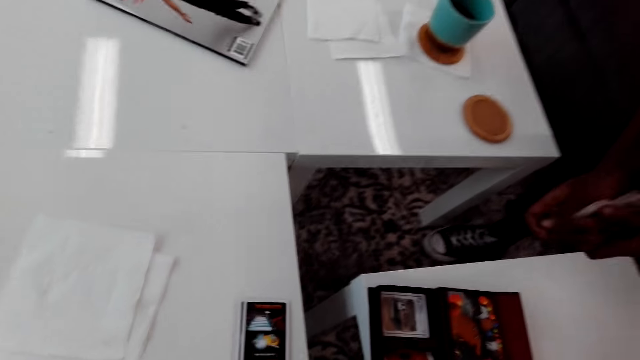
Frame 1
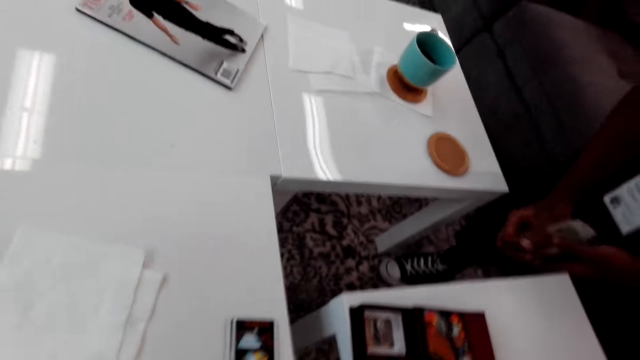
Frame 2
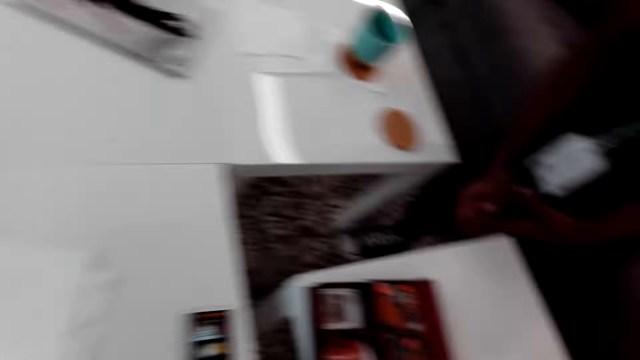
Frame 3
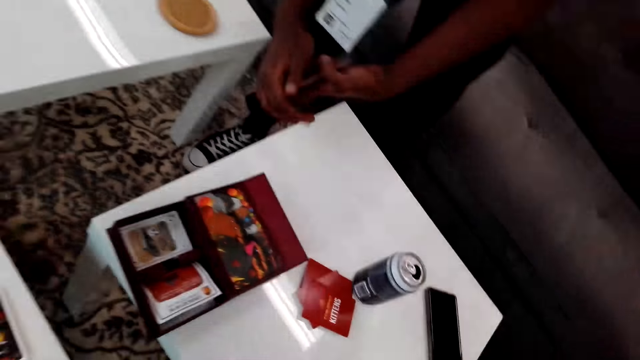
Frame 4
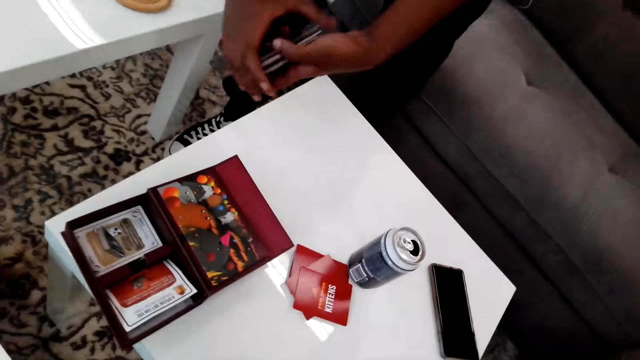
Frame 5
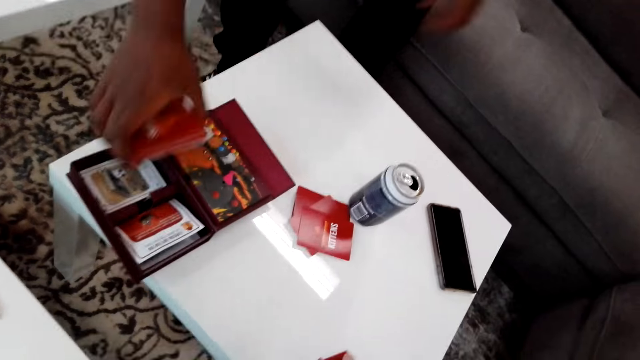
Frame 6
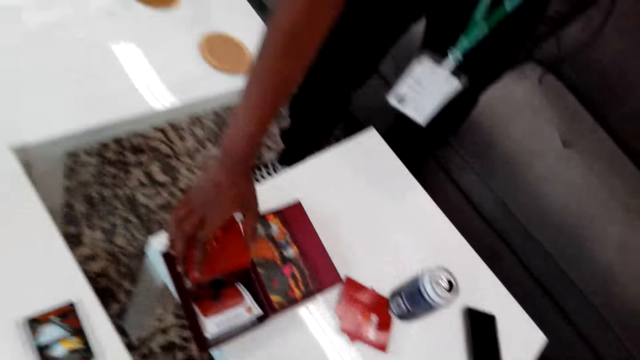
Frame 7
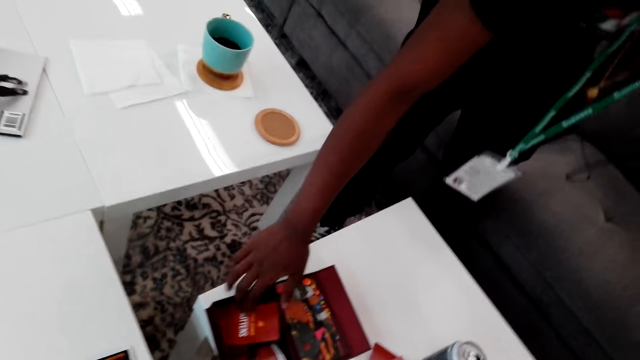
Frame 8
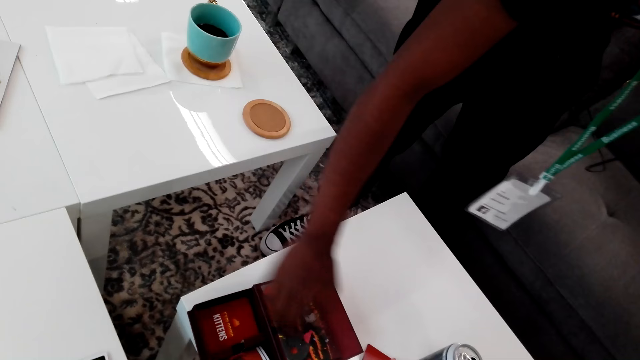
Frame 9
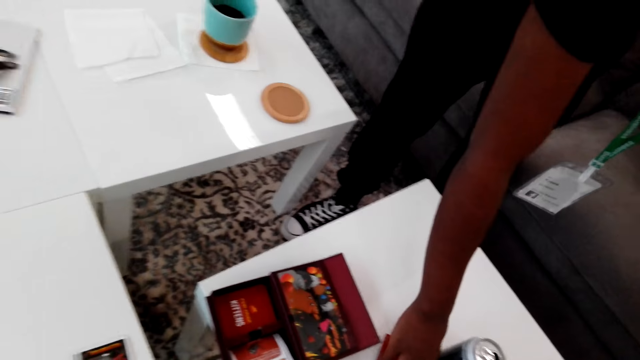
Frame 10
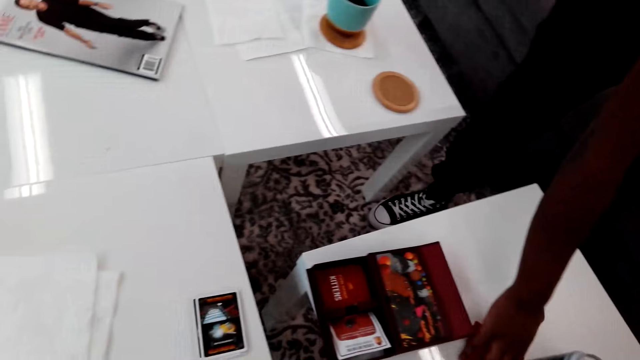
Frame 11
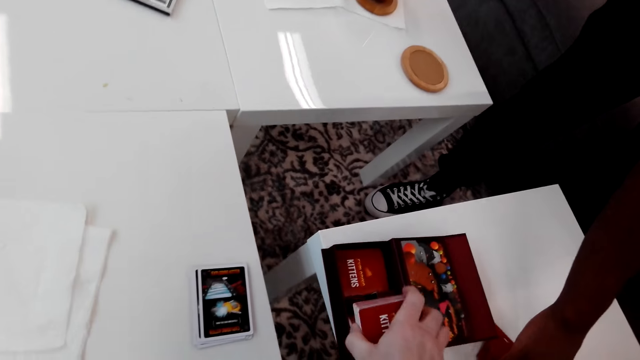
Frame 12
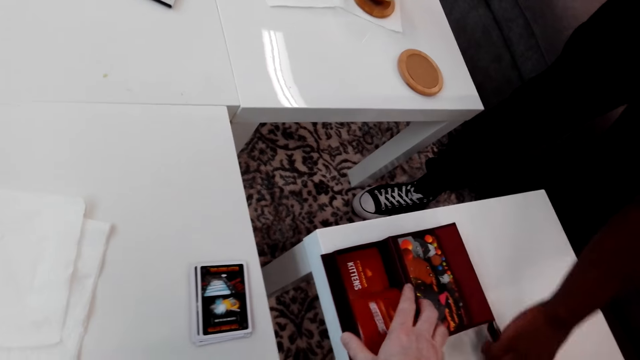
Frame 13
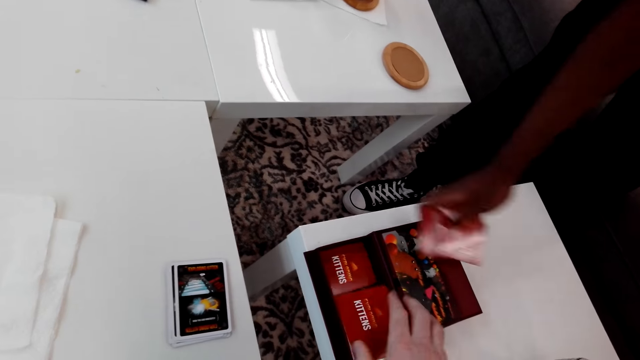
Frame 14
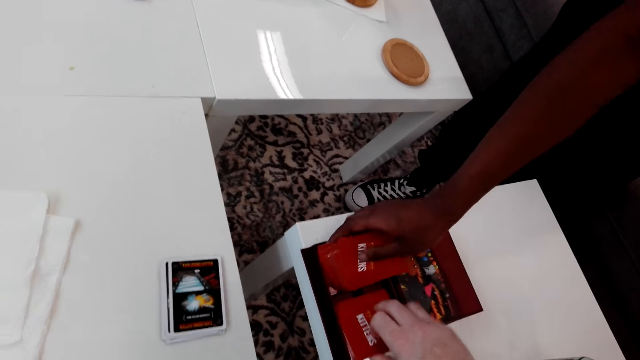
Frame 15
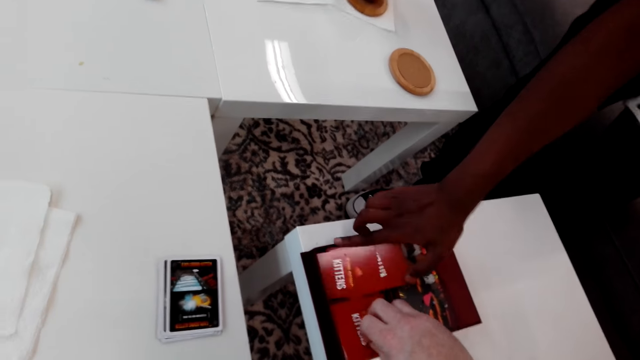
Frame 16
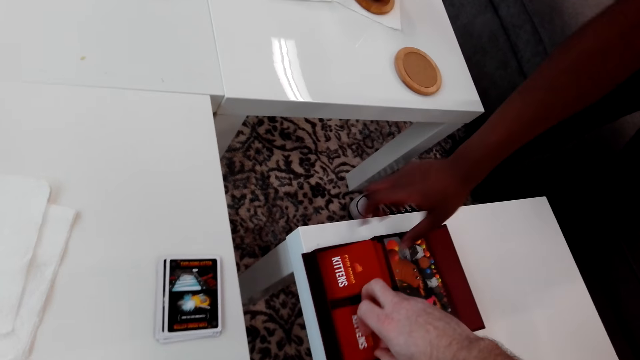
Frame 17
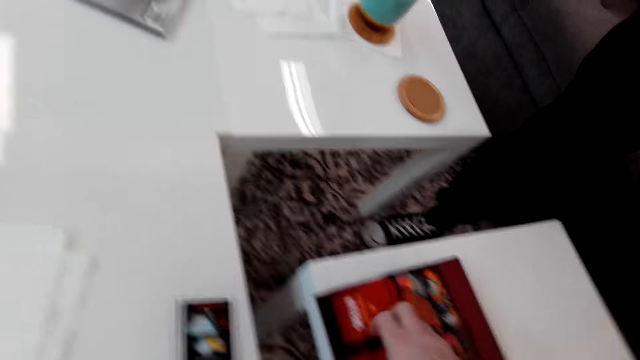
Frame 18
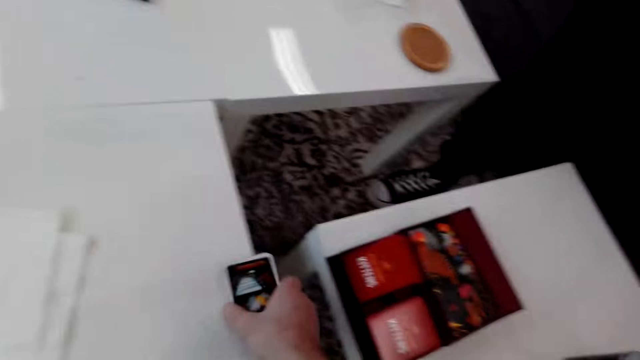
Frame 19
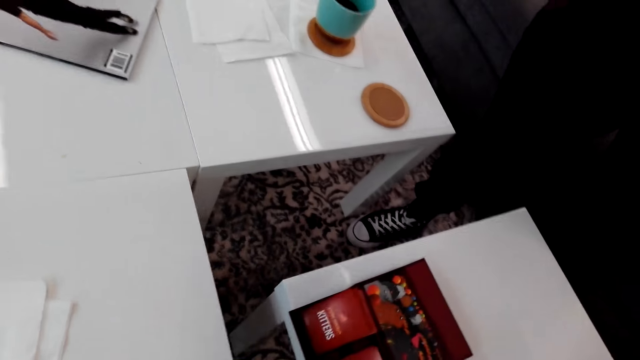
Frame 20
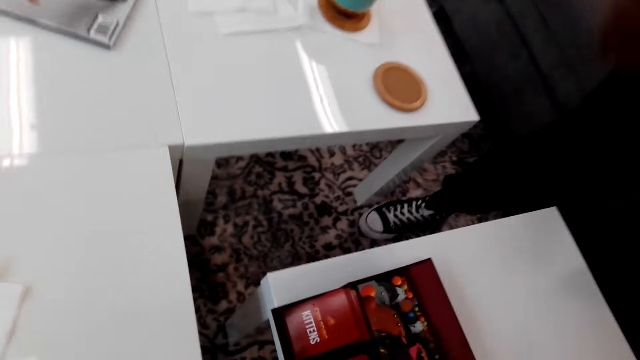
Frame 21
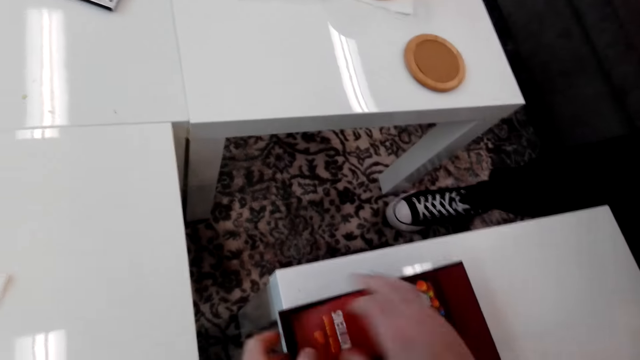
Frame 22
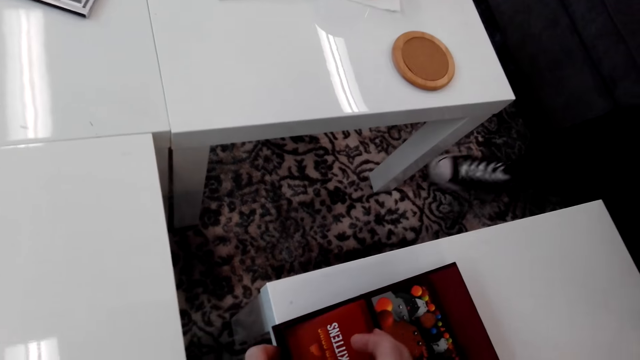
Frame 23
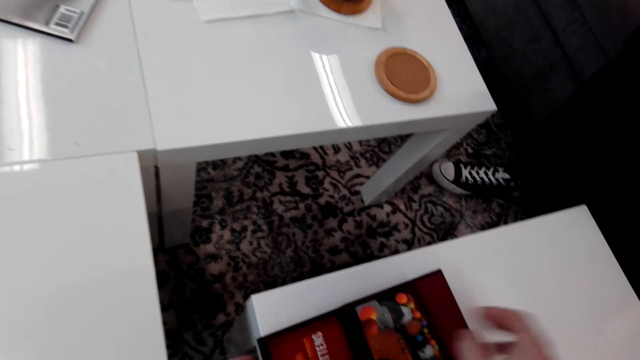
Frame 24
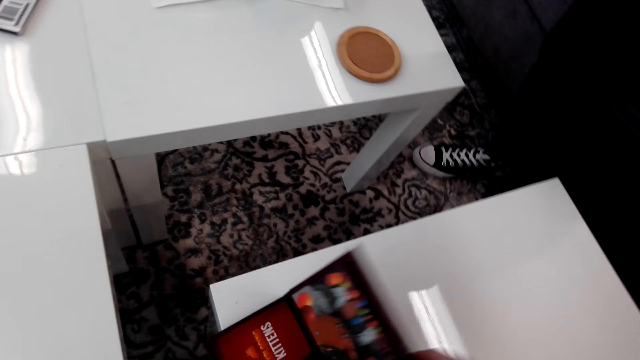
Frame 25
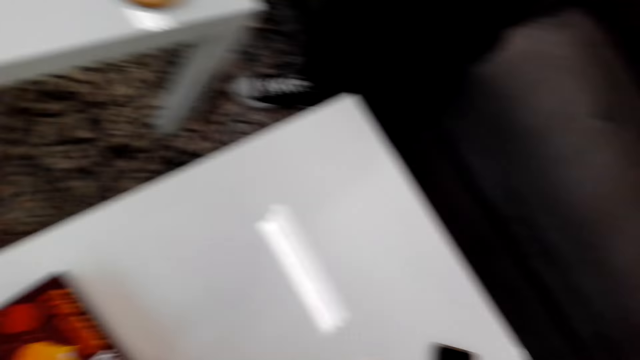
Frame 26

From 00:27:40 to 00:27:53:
A man arranges the cards and puts the cards on the table. The man picks the cards. The camera wearer arranges the cards and puts the cards on the table. The man arranges the cards. The camera wearer picks the cards and arranges the cards.

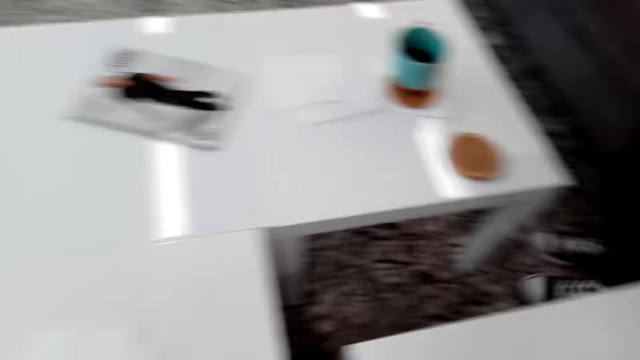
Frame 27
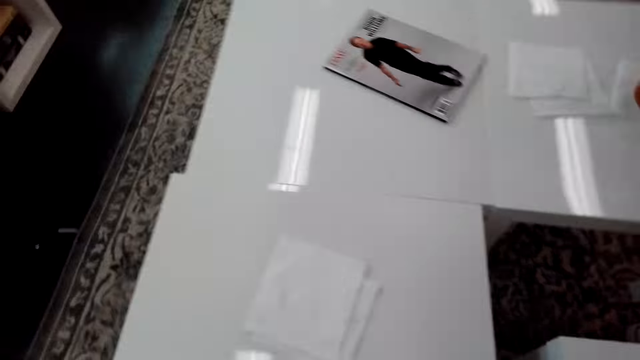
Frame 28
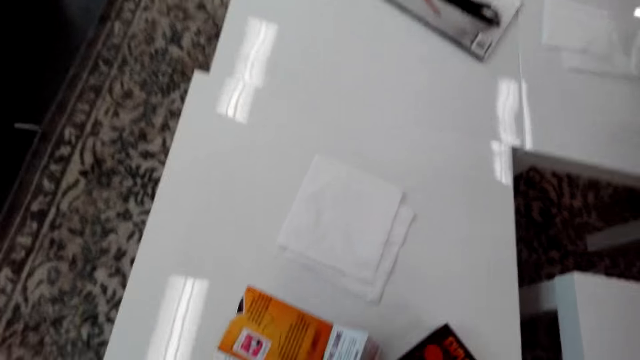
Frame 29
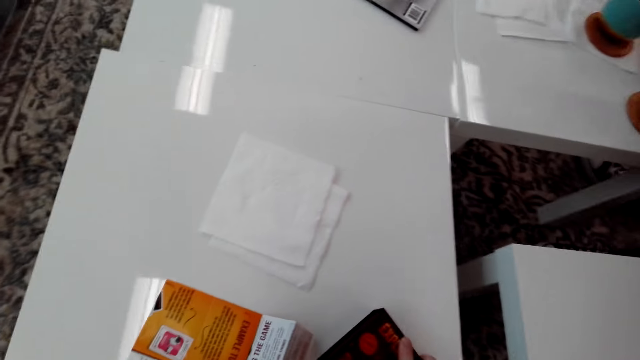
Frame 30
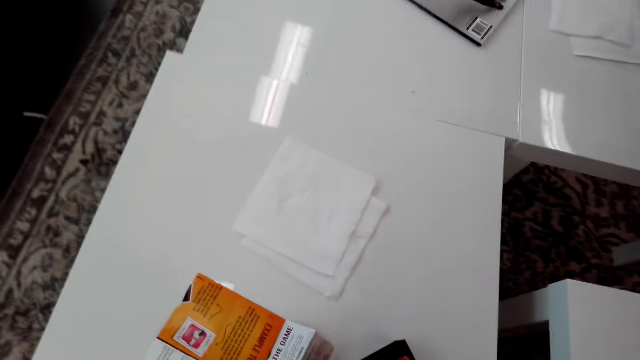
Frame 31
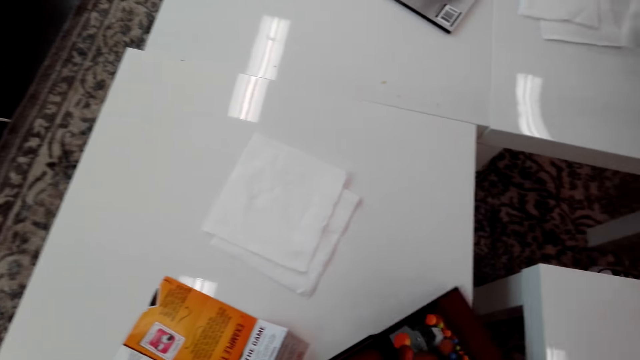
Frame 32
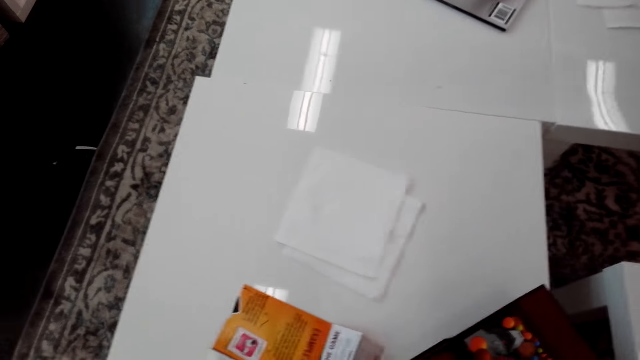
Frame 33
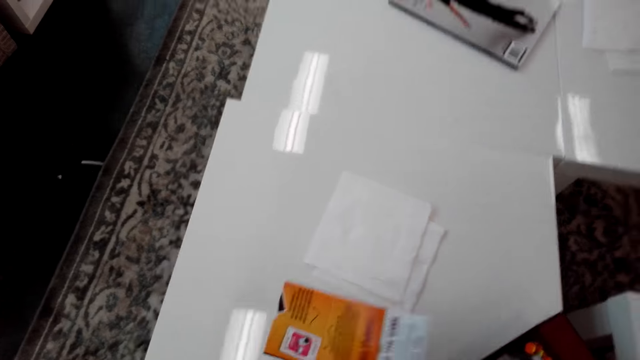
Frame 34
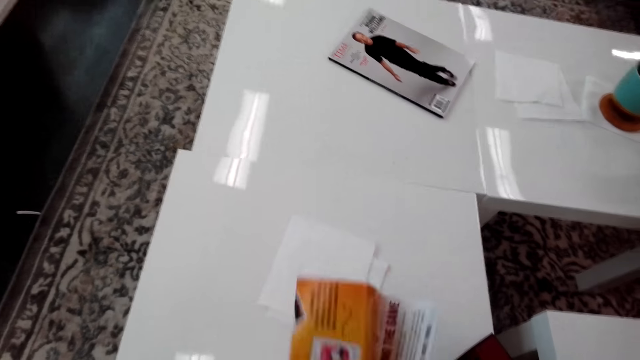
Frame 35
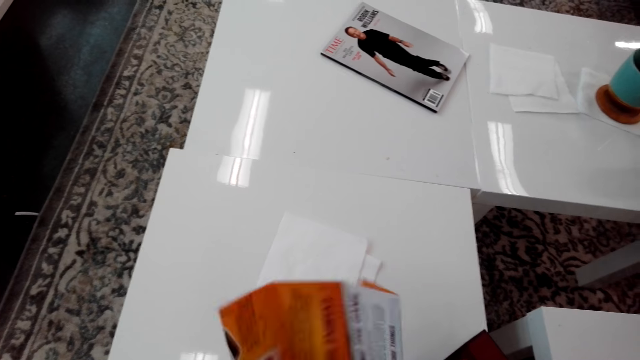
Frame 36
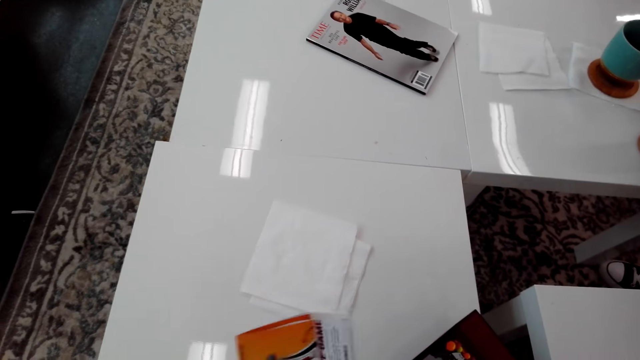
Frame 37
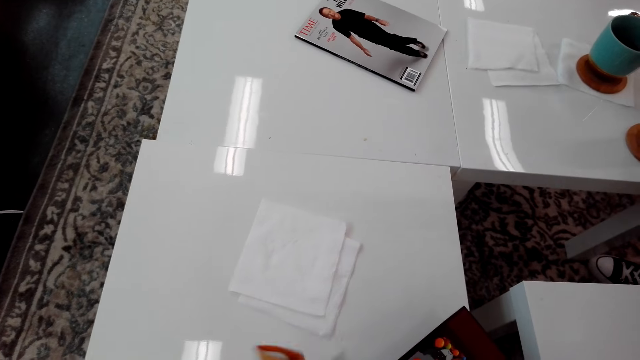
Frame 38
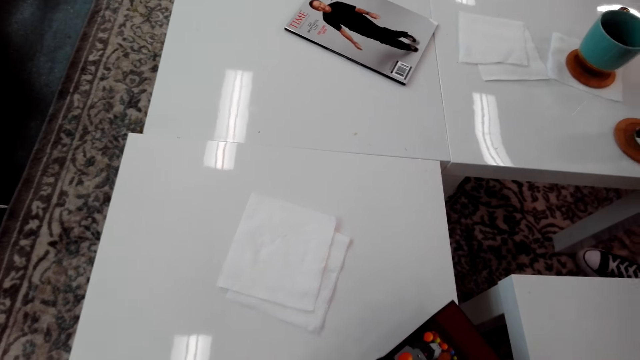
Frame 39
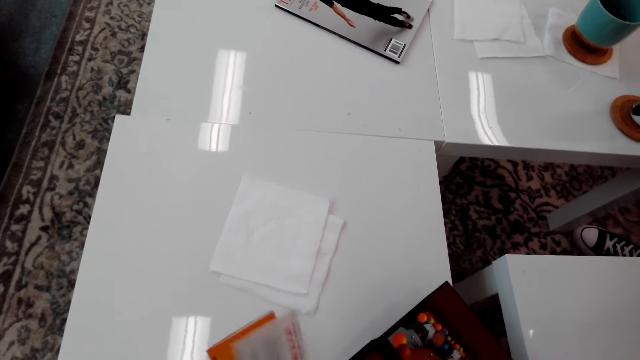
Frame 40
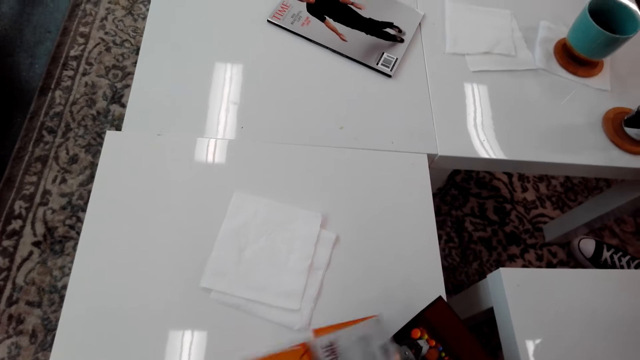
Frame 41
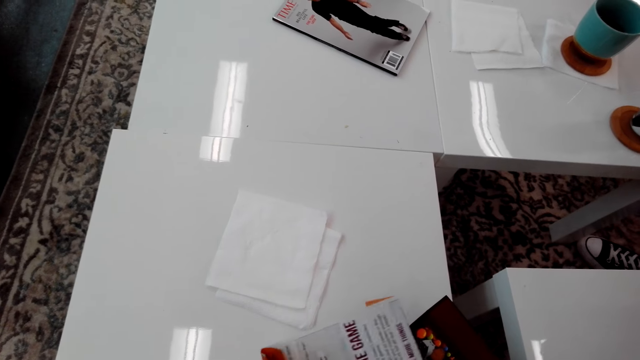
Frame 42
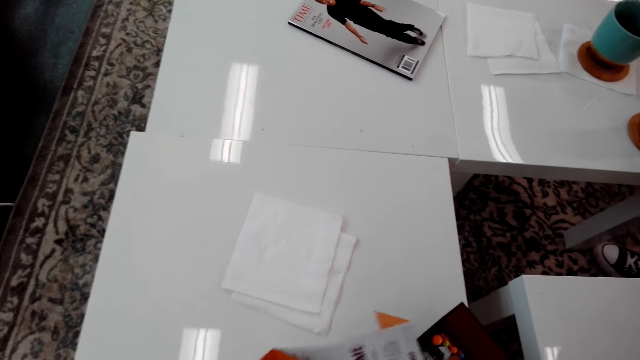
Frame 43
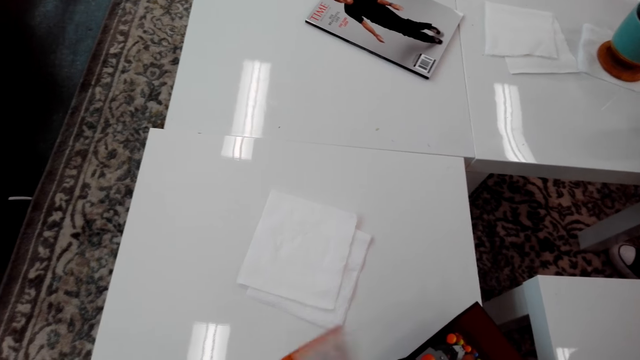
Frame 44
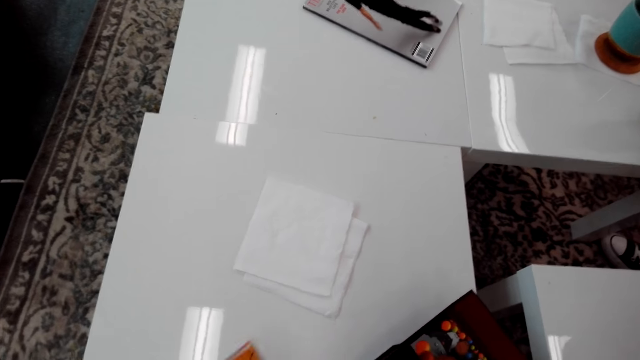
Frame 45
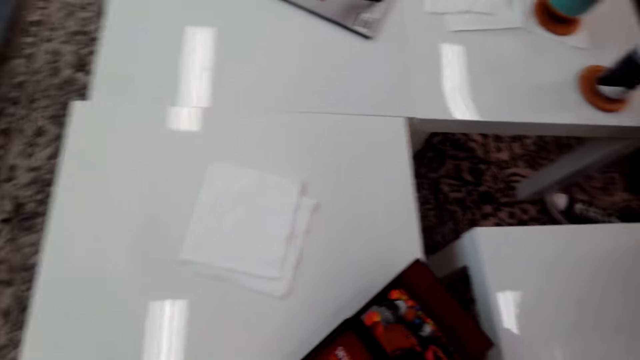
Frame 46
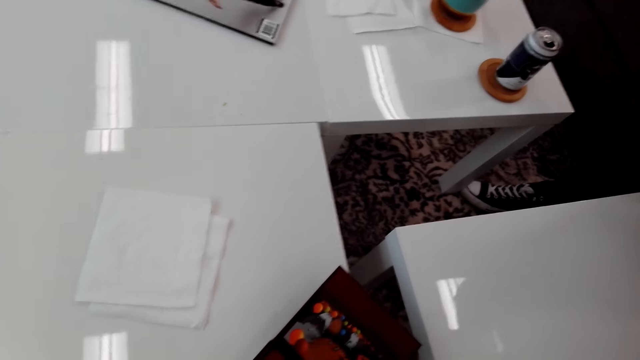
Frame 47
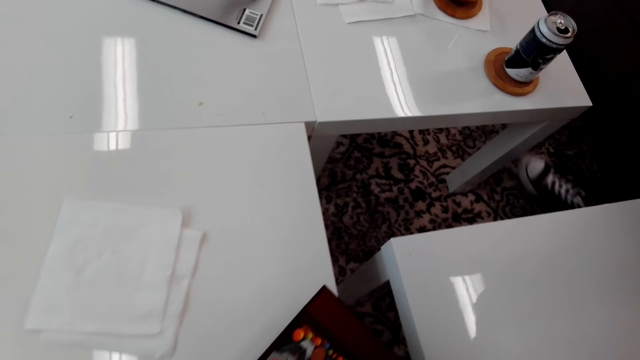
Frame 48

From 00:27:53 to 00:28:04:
The camera wearer closes the cards box, picks the box, and puts down the box. They pick a paper, fold the paper, and open the paper.
